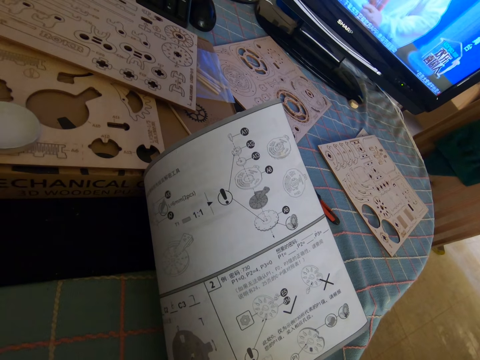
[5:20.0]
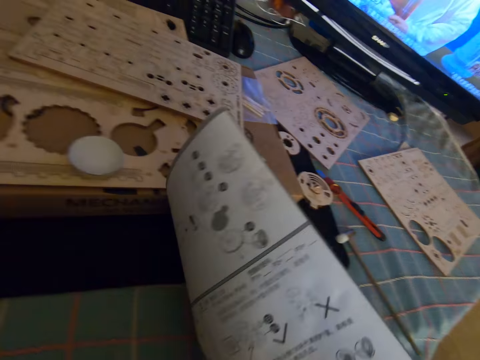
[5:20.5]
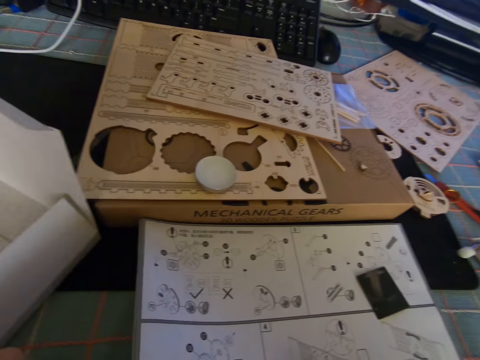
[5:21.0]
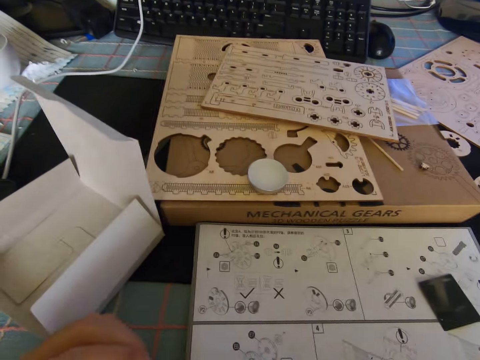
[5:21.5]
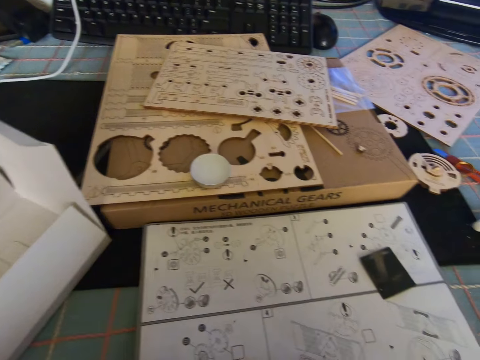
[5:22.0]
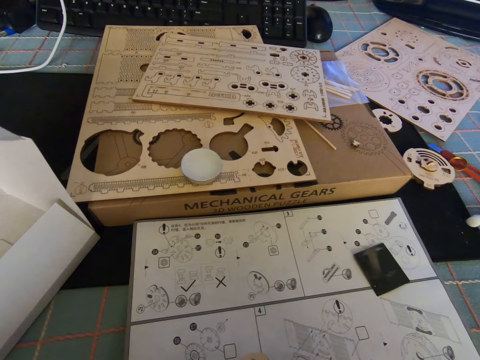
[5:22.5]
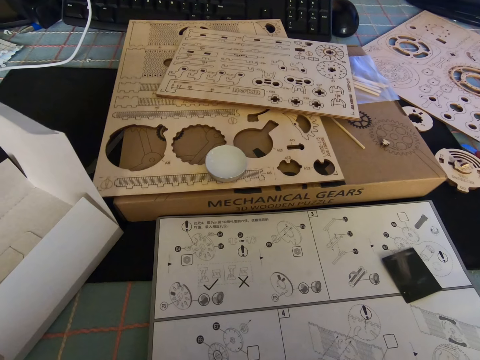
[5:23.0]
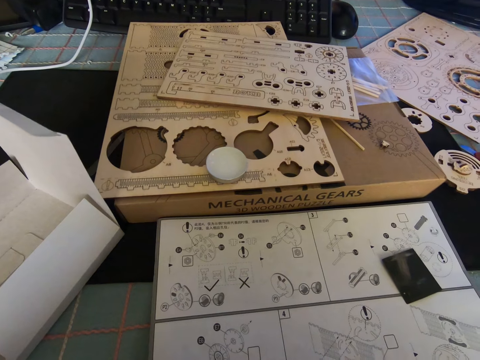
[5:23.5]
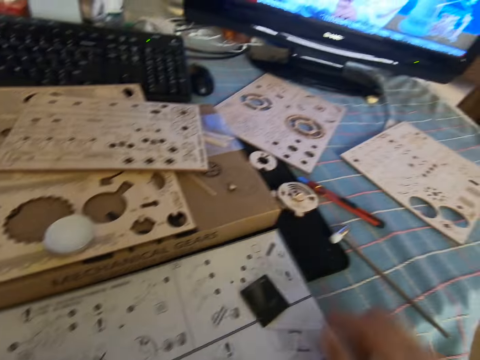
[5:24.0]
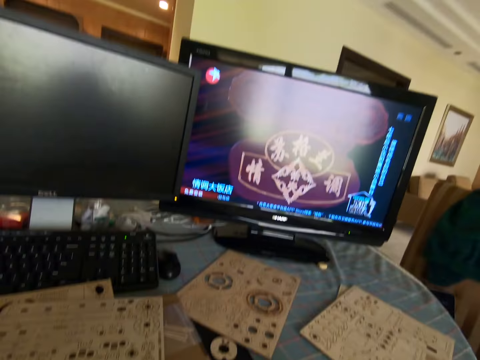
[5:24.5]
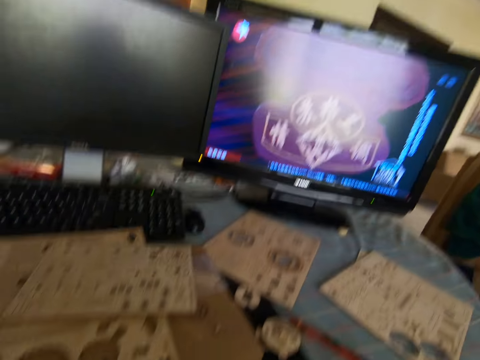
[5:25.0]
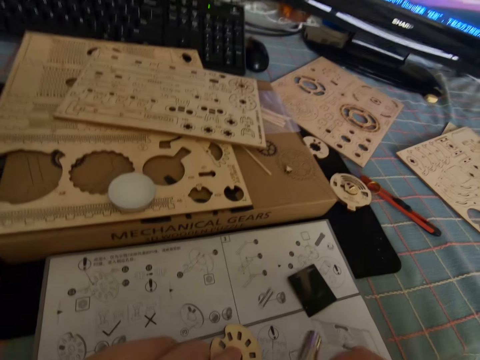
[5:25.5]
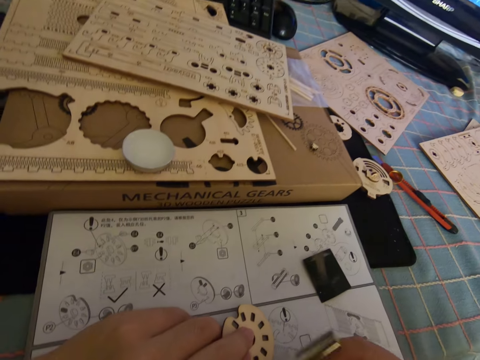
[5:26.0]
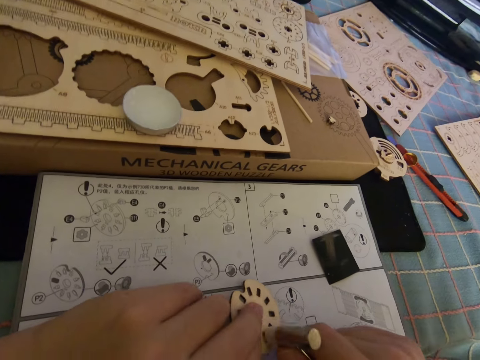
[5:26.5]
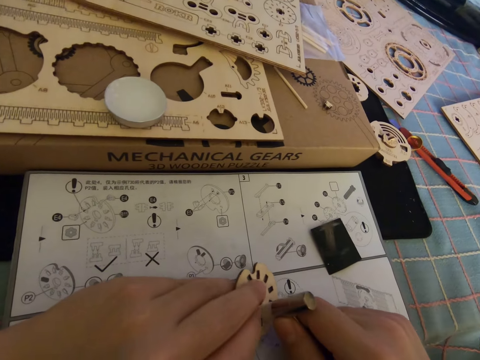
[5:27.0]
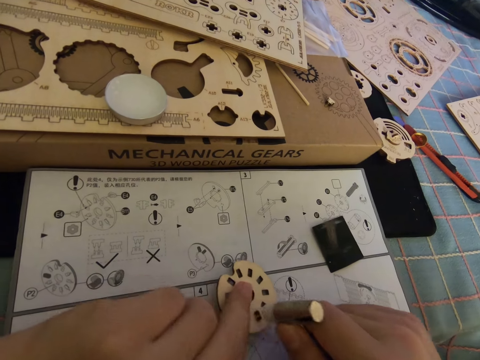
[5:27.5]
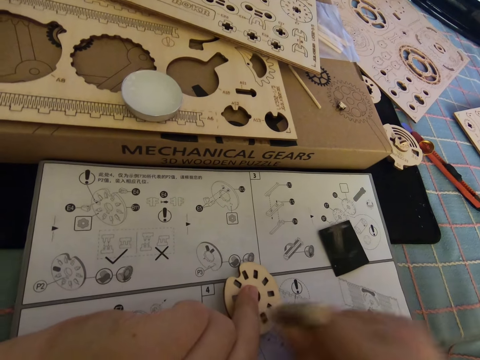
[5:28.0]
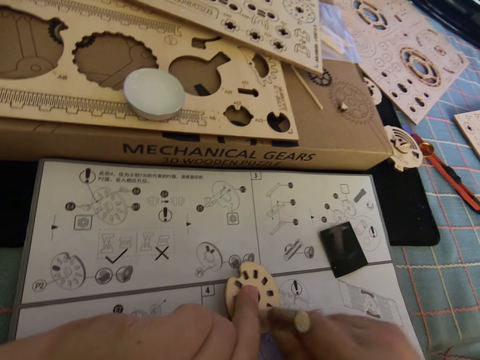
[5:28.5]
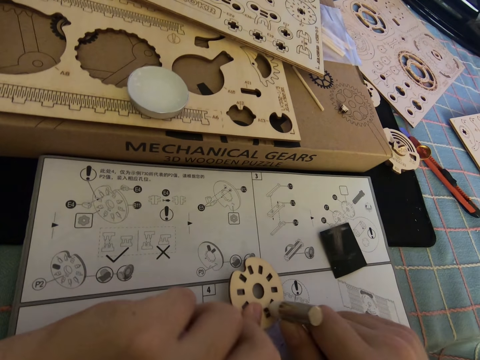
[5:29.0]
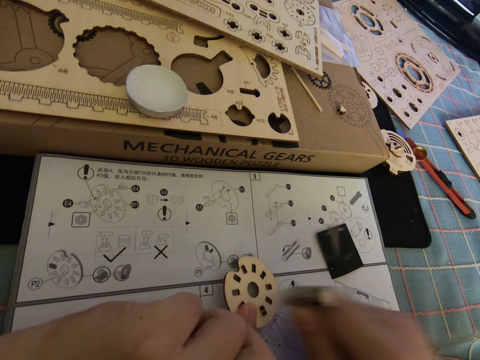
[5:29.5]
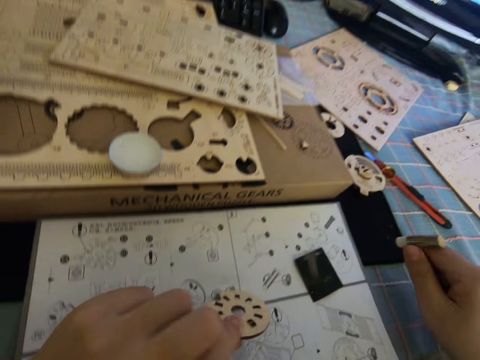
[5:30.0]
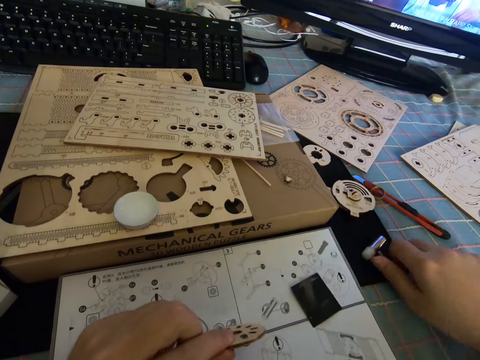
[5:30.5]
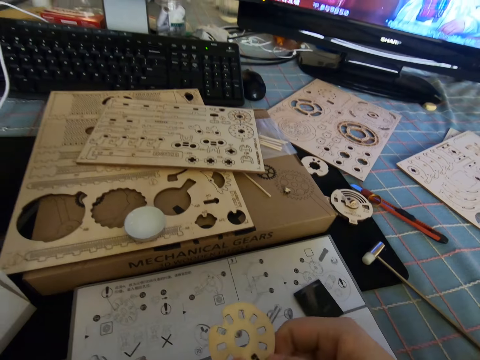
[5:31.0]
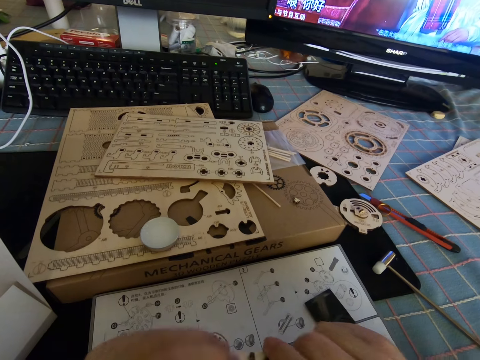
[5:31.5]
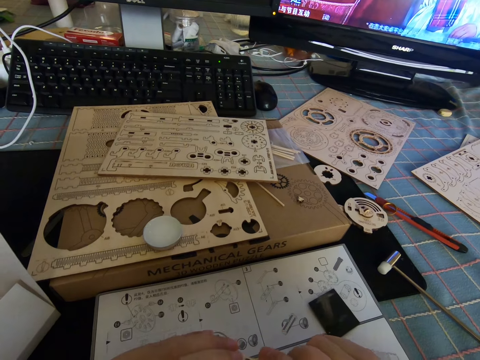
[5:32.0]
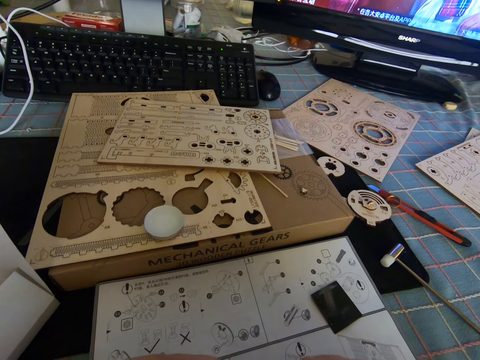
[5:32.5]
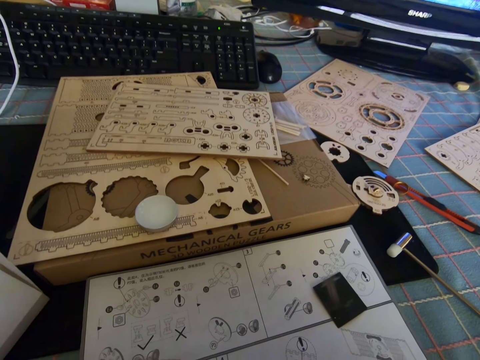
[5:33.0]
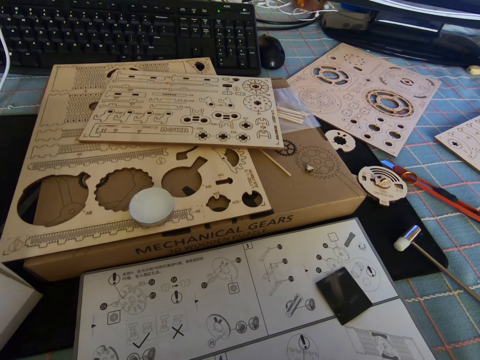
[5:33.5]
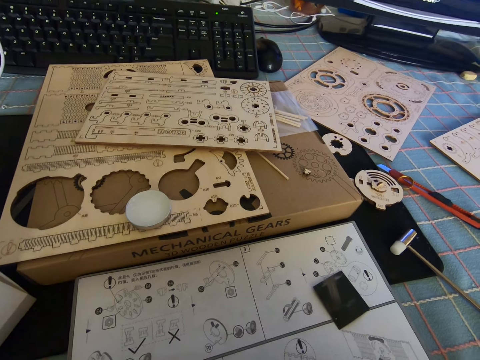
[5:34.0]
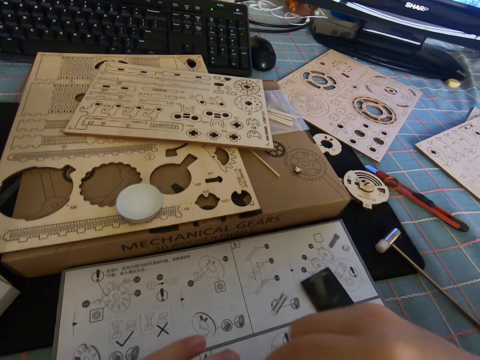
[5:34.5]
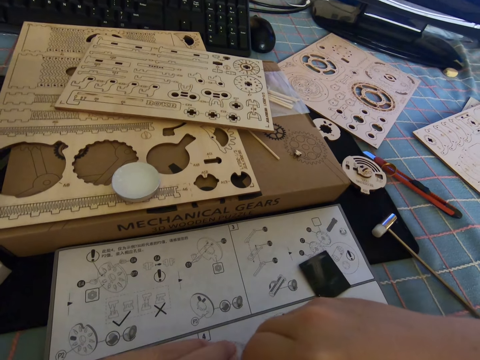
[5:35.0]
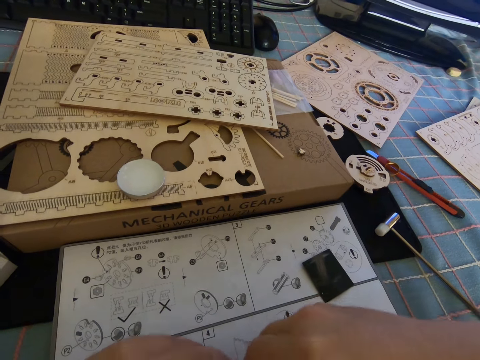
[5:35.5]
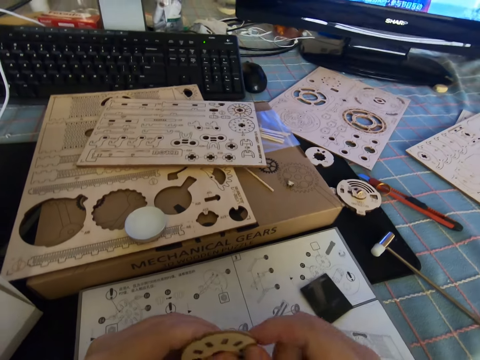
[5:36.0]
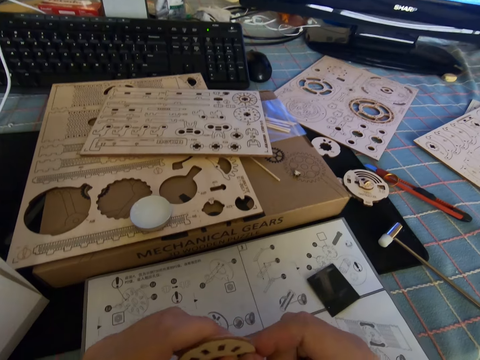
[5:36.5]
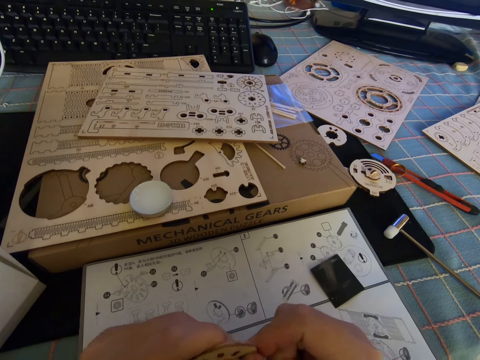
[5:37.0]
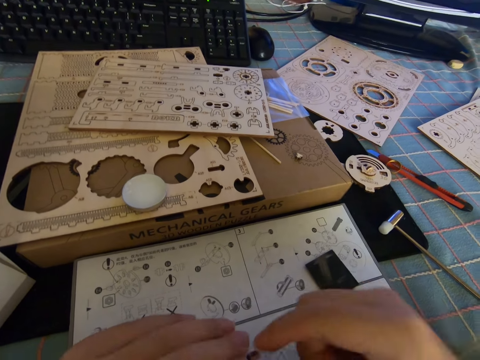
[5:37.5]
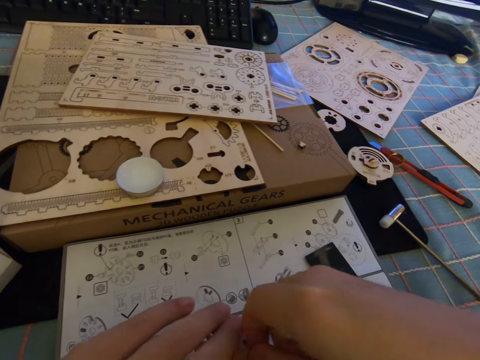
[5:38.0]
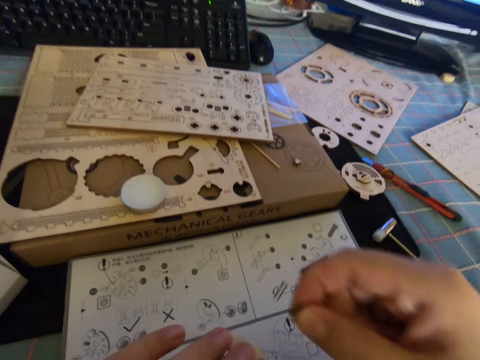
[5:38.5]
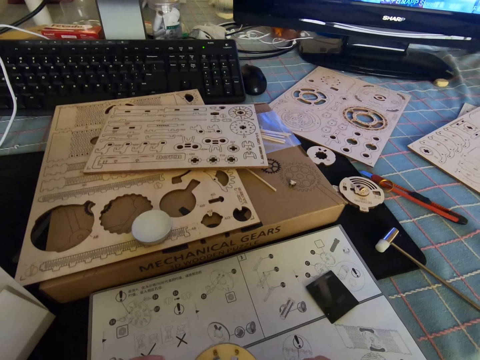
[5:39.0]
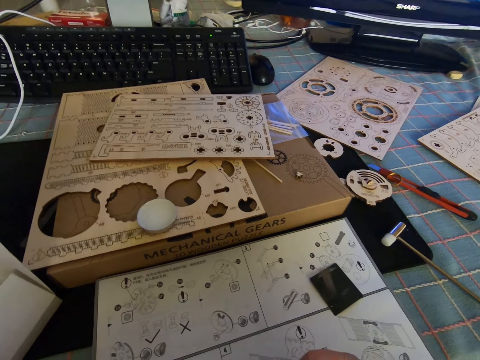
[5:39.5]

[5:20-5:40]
The camera wearer turns the wooden puzzle paper. They pick up a mallet. They hit a piece of a mechanical gear with a holding with both hands. They drive a wooden piece in the wooden puzzle. They fix the mechanical gear with both hands. They put the mallet on the table. They turn the wooden puzzle, hold the wooden puzzle and remove a wooden piece on the wooden puzzle.
